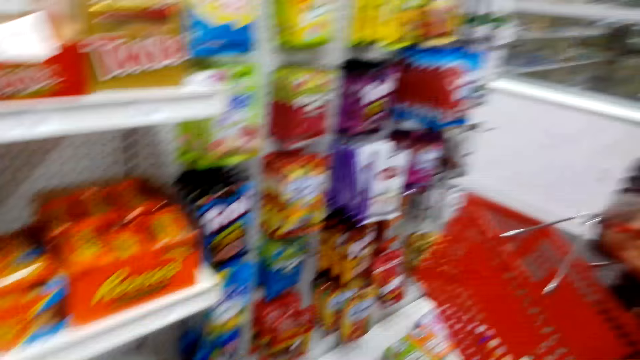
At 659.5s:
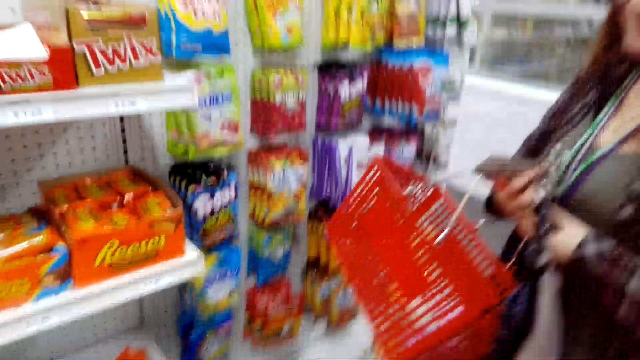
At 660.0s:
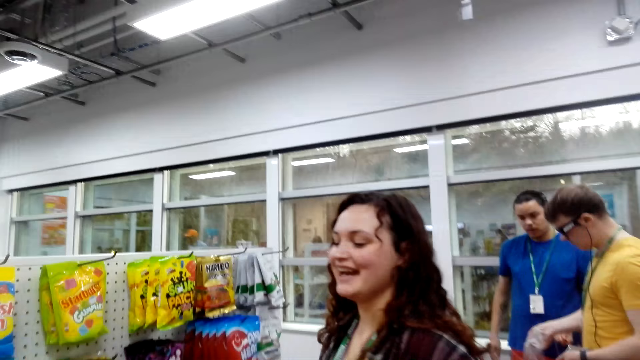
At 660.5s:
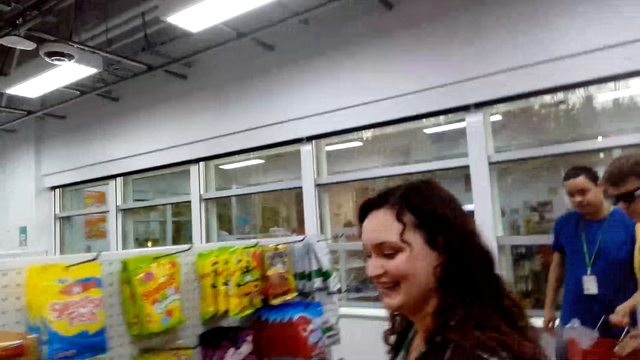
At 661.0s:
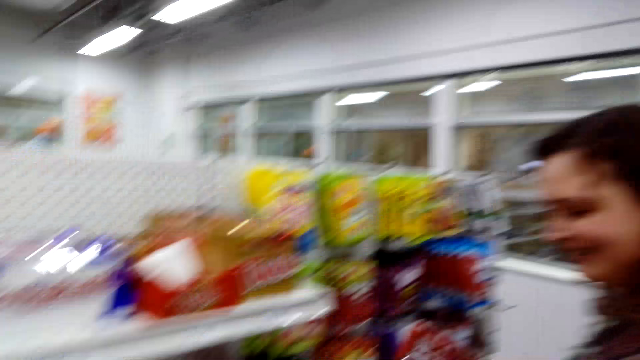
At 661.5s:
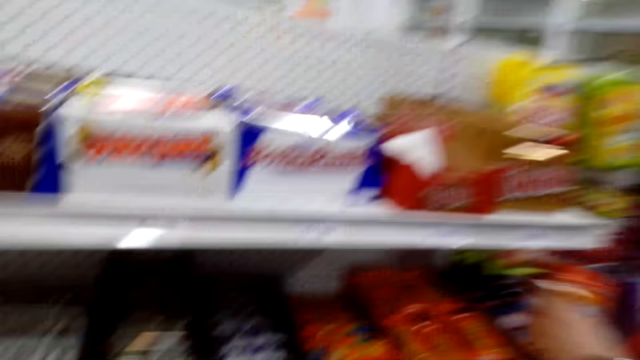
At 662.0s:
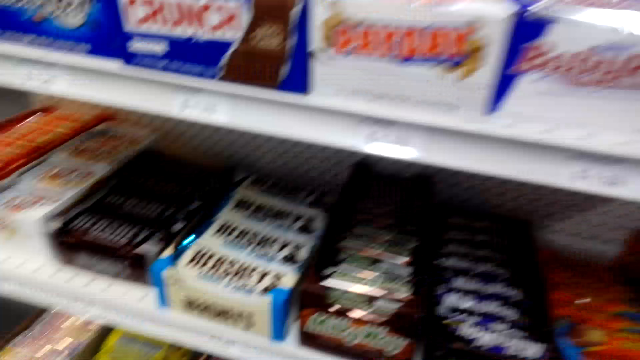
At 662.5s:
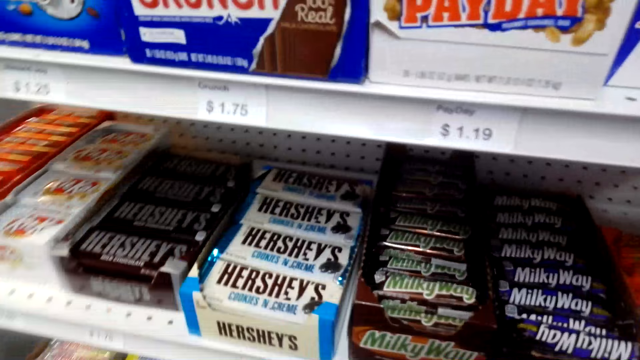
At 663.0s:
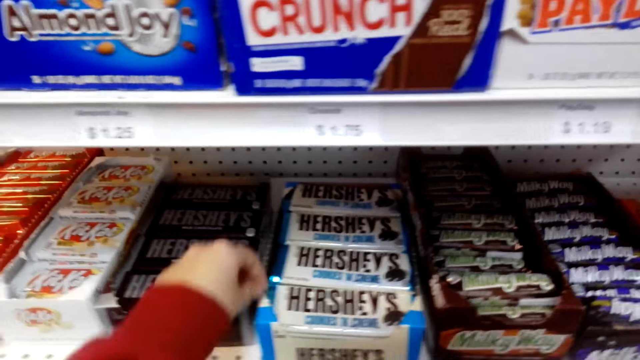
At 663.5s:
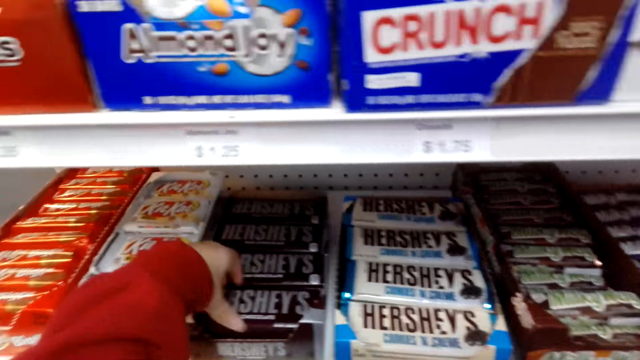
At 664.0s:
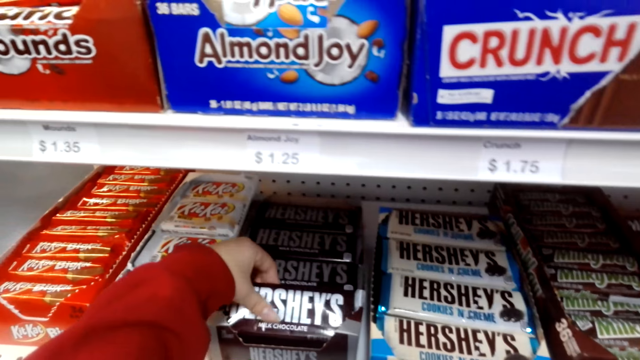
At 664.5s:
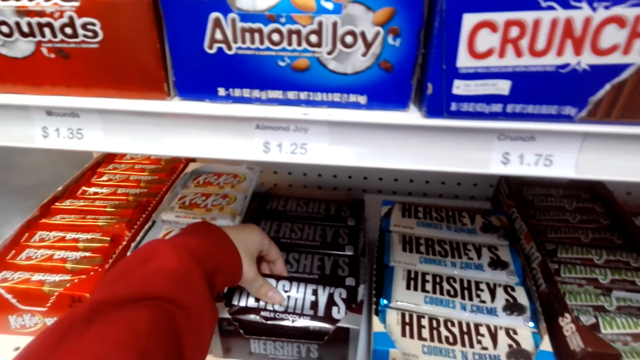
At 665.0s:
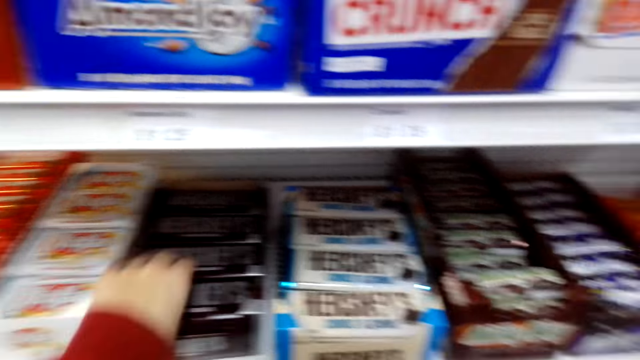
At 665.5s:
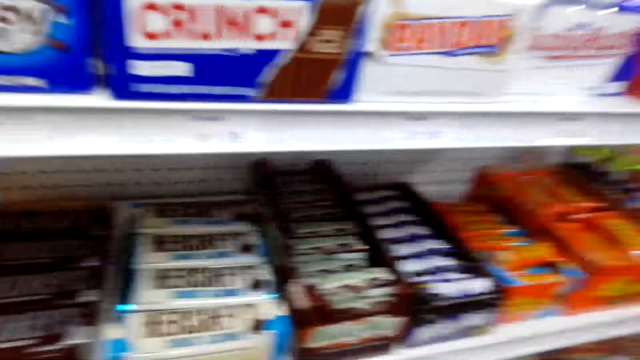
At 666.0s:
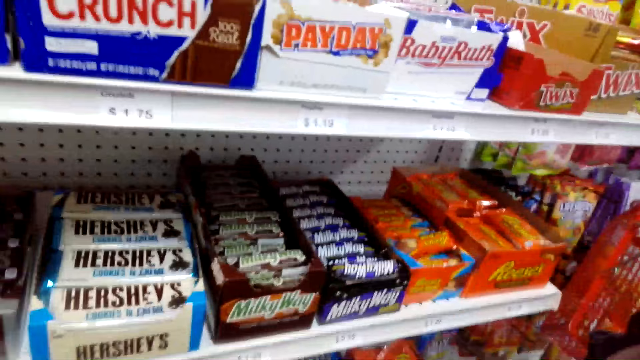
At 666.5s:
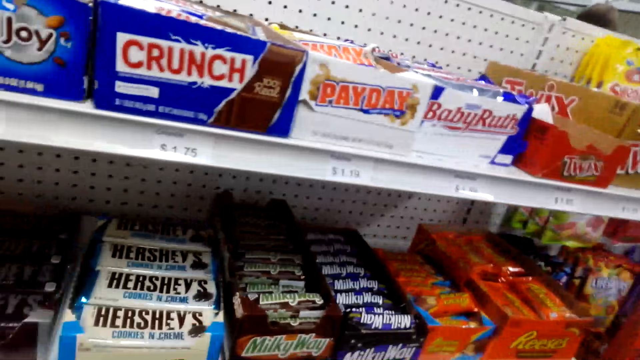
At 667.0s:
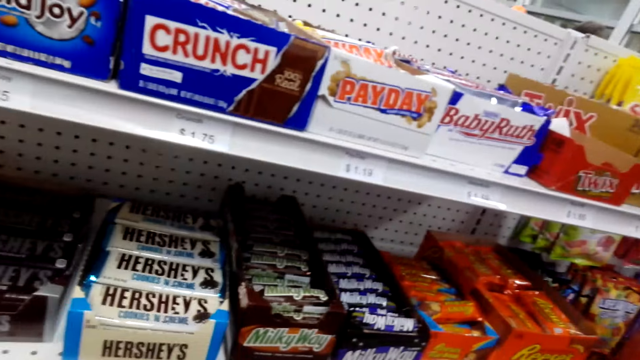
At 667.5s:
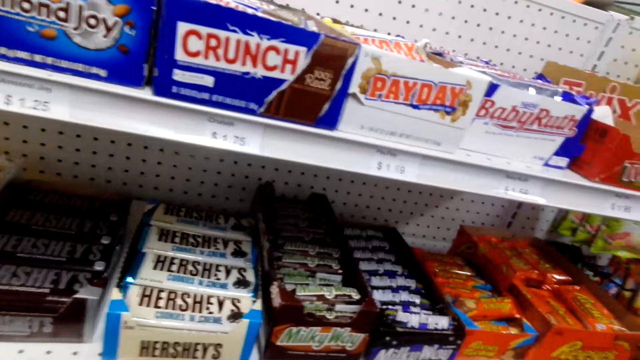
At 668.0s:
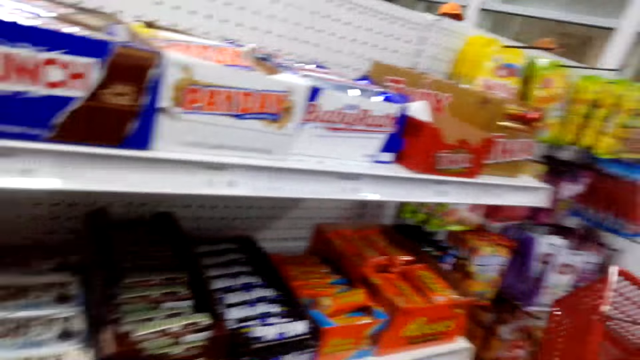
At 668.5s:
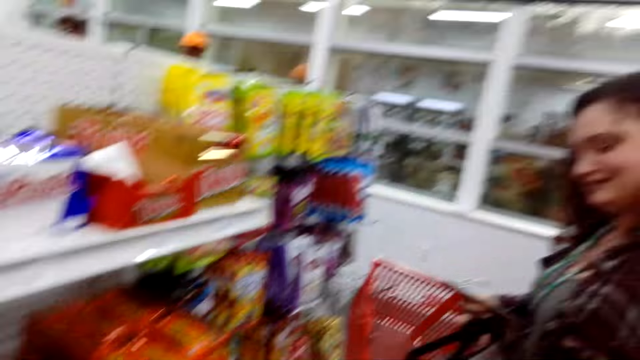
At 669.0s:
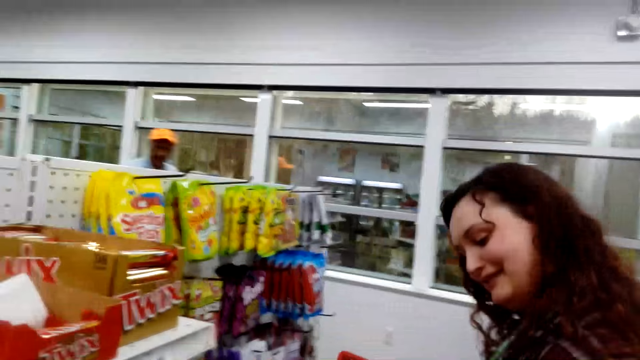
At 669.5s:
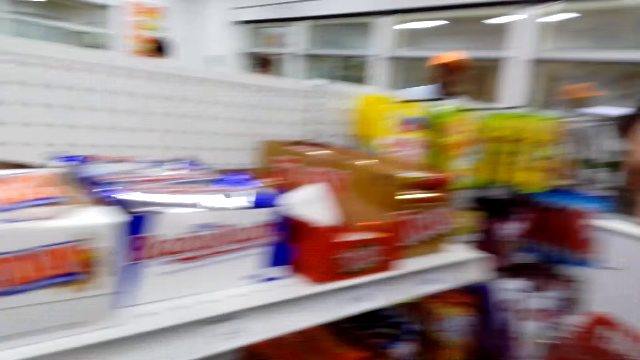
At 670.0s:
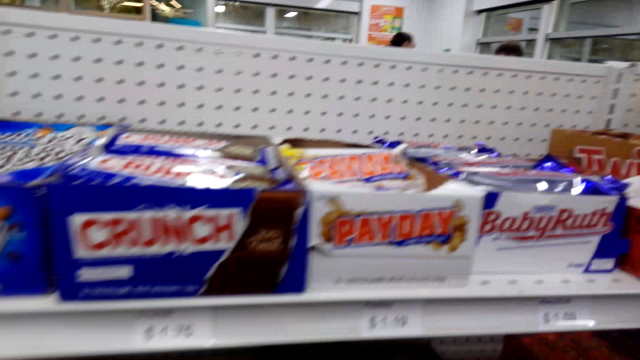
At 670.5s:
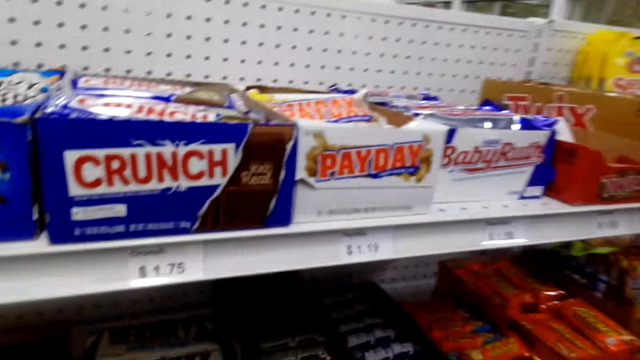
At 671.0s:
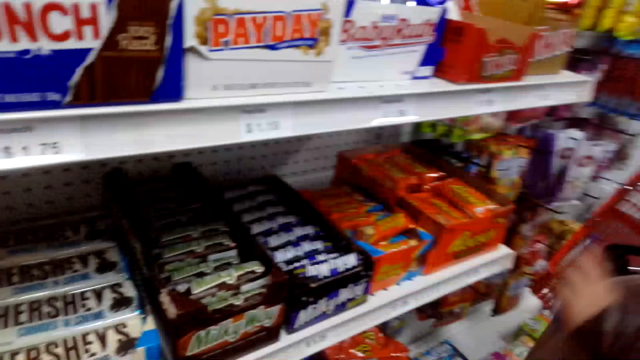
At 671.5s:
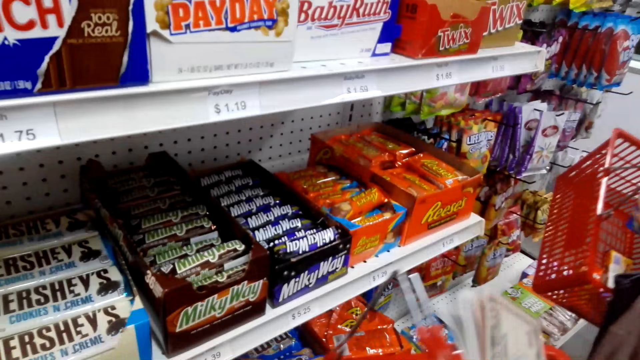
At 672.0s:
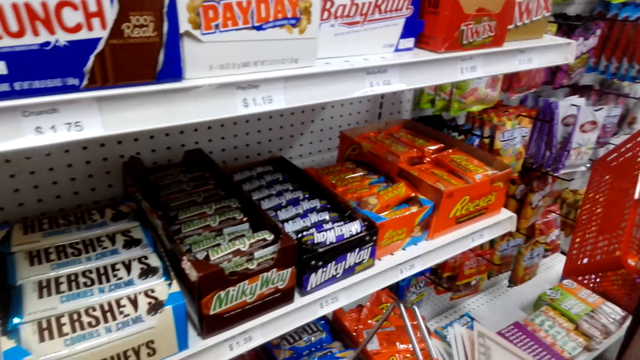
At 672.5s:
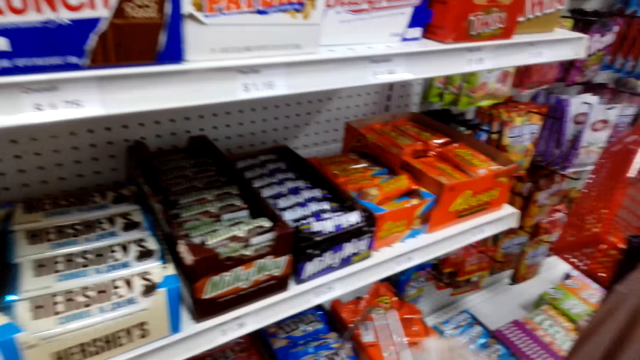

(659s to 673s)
The camera wearer touches chocolate. They pick candy. They look around.

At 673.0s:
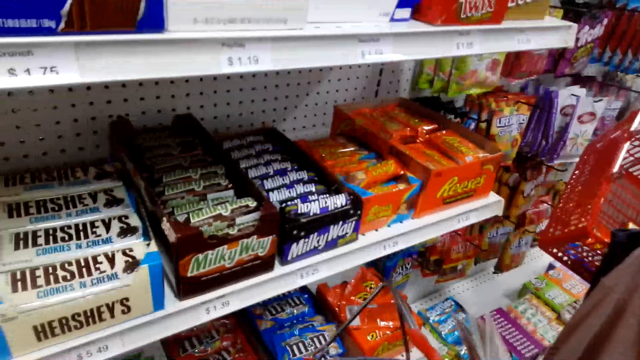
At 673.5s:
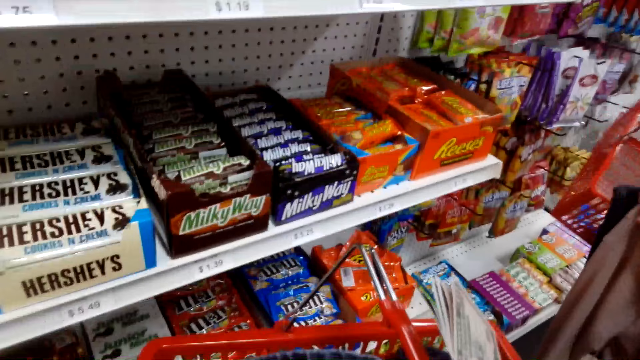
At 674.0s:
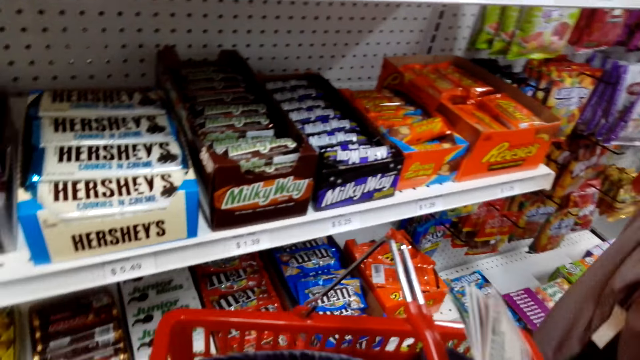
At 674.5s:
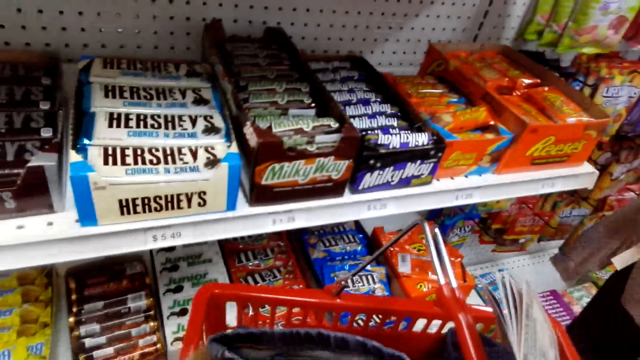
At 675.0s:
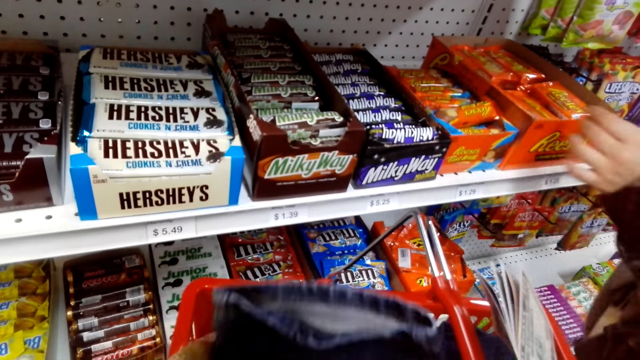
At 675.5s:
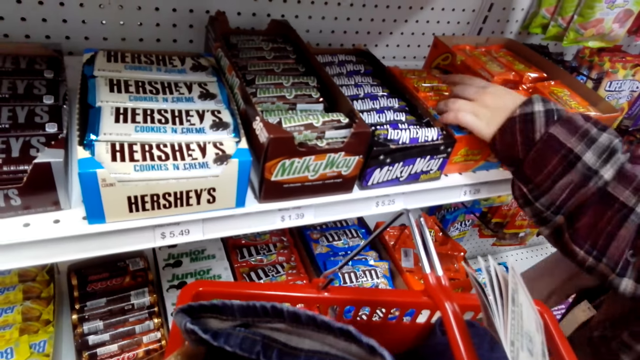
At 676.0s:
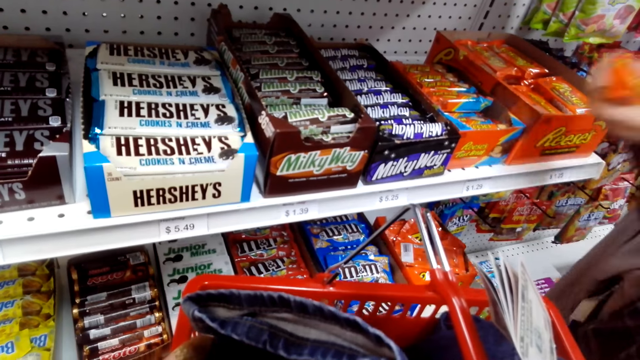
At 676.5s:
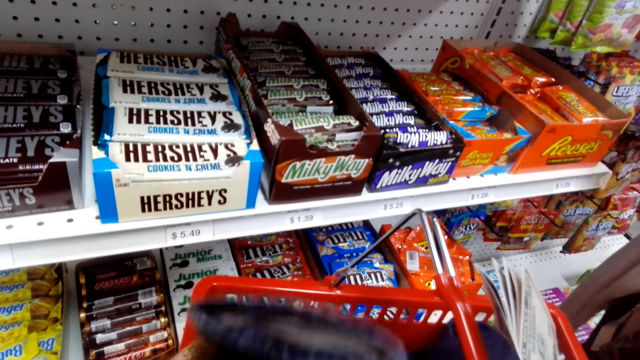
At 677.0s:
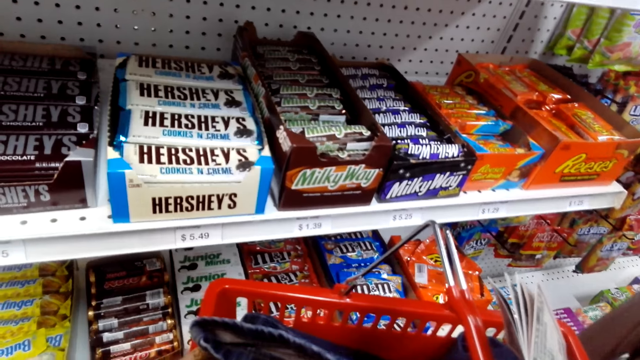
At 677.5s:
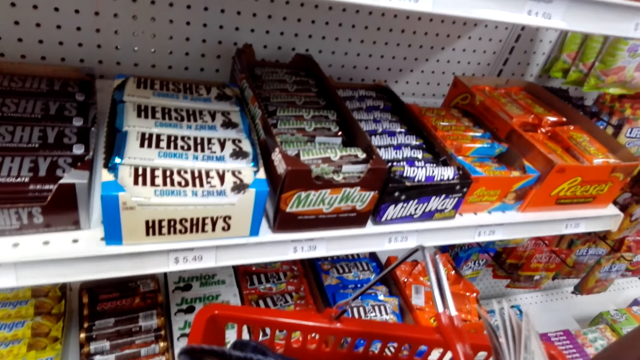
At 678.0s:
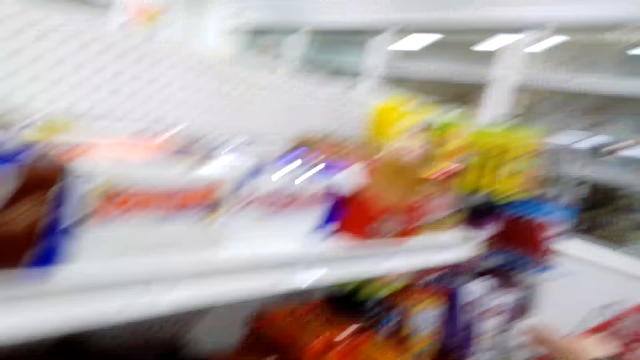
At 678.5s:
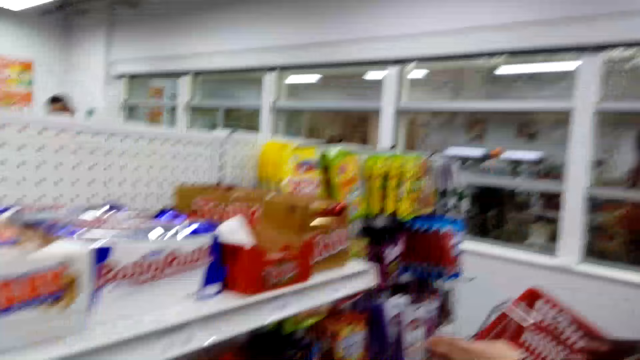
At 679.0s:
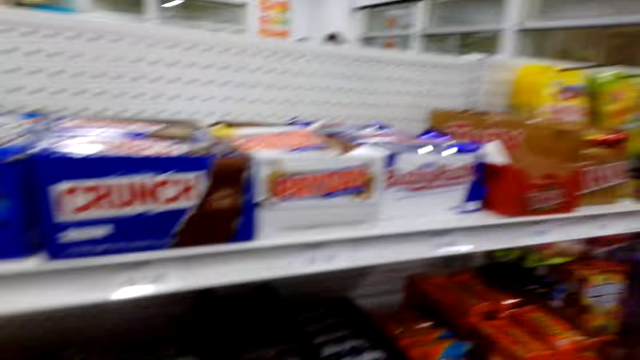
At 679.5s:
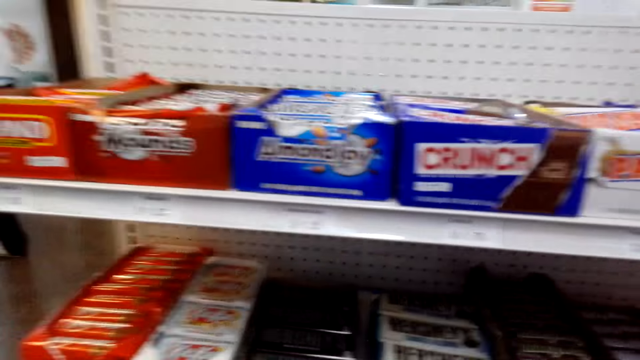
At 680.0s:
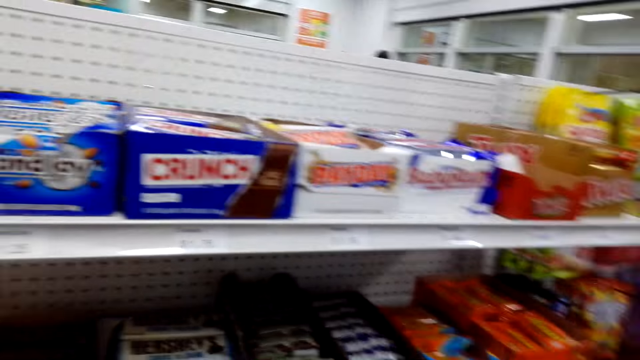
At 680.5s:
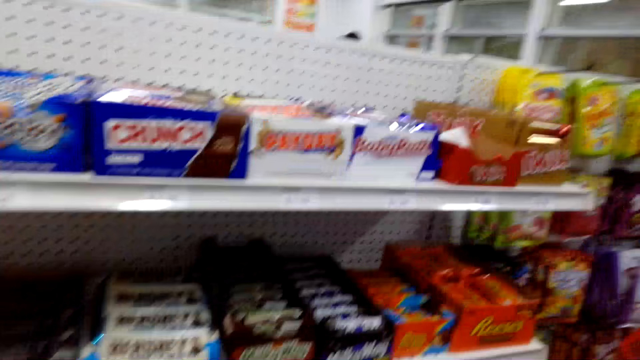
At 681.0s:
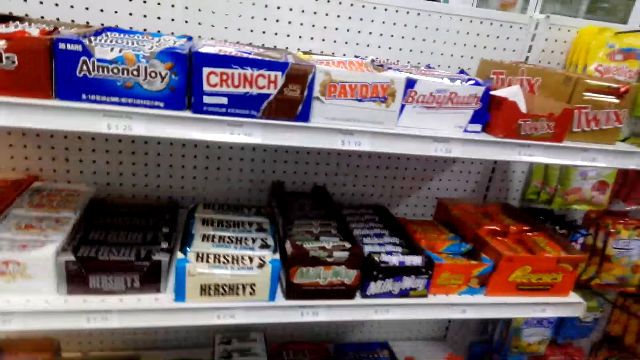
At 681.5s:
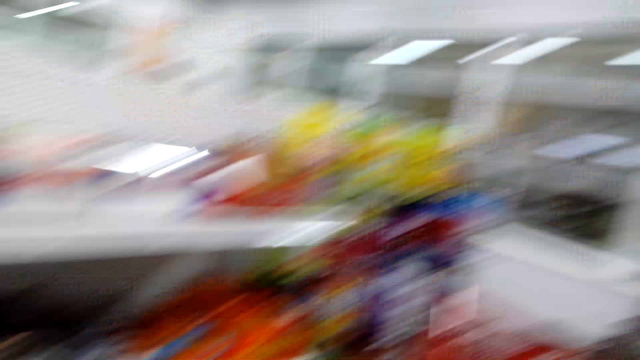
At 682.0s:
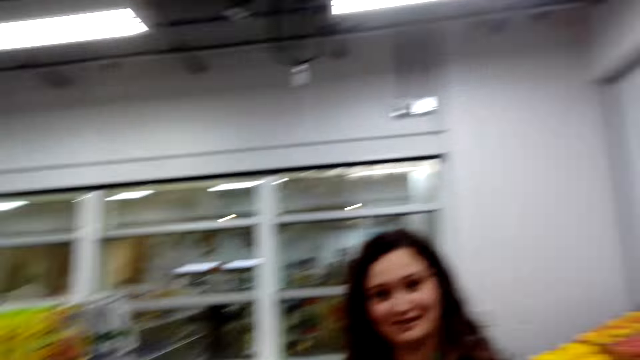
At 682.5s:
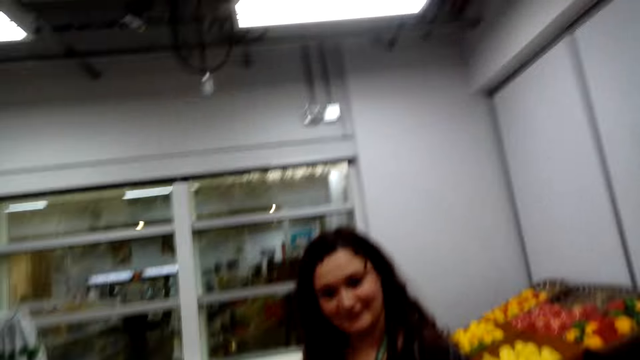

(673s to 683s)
A woman picks candy. The camera wearer looks around.
